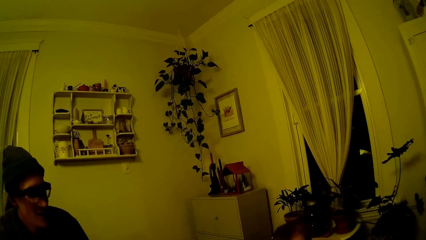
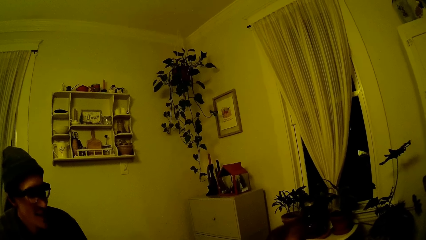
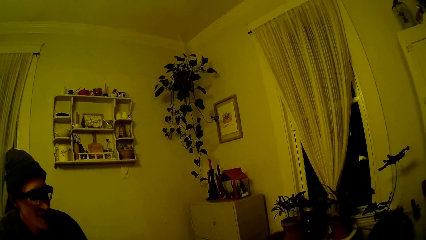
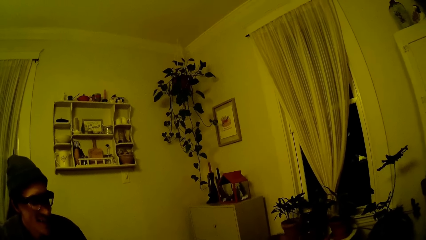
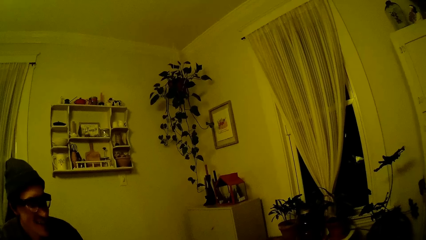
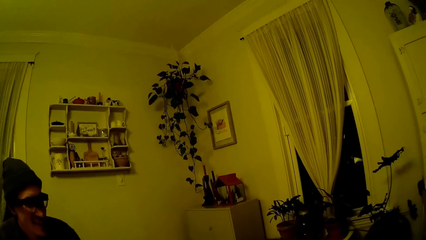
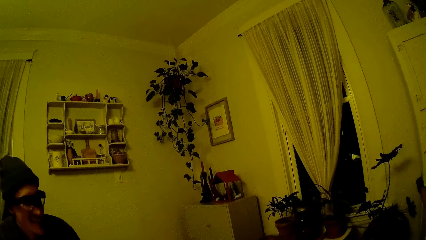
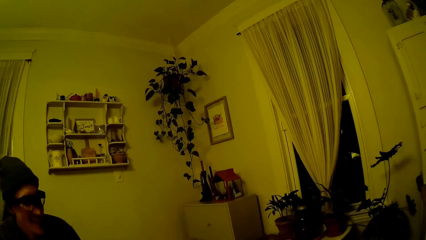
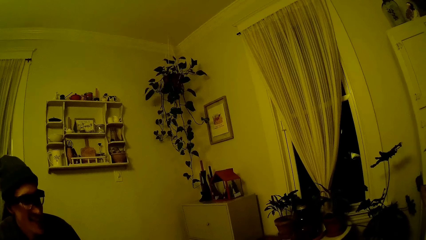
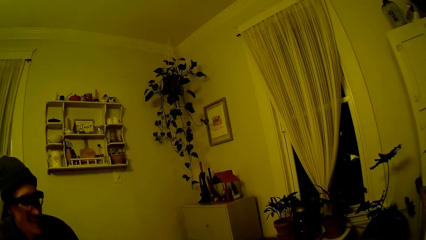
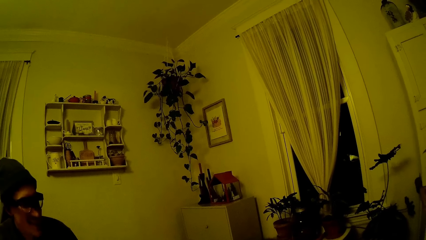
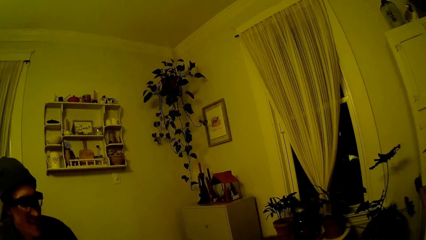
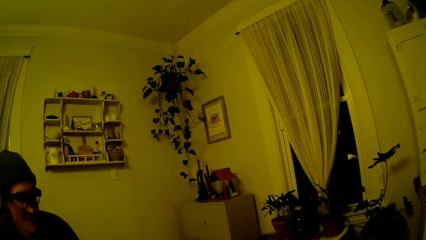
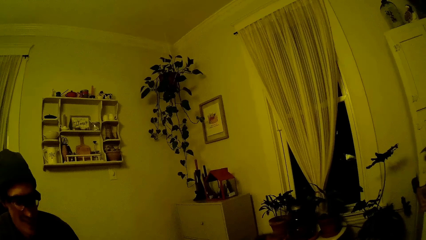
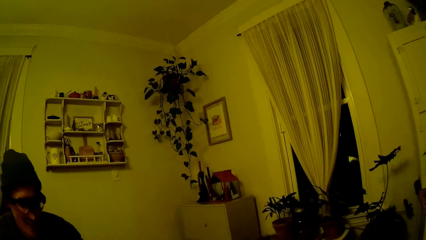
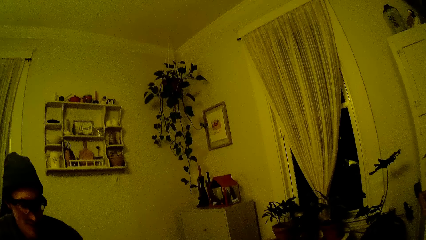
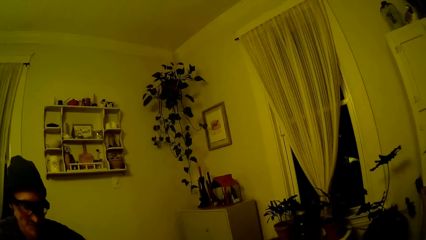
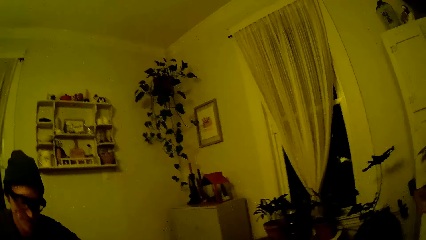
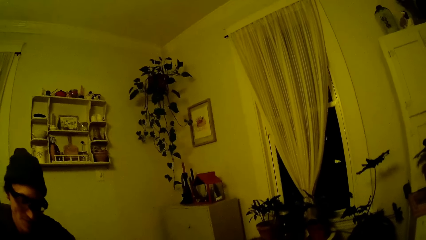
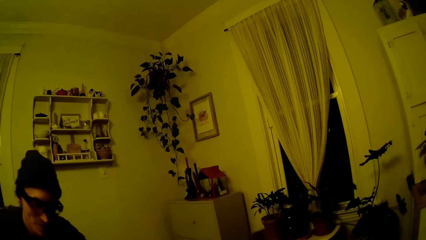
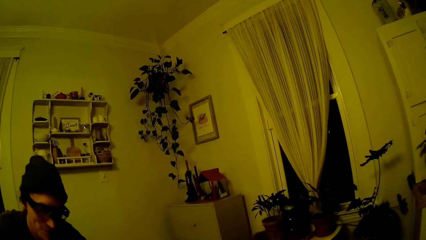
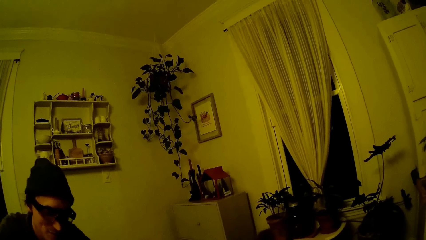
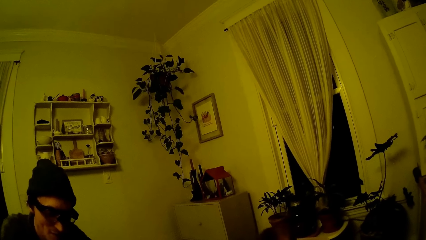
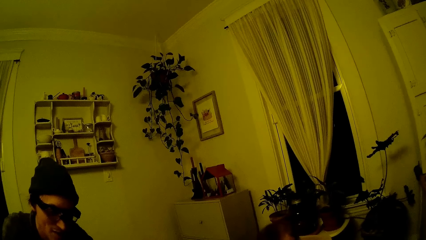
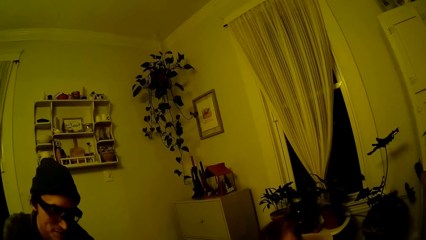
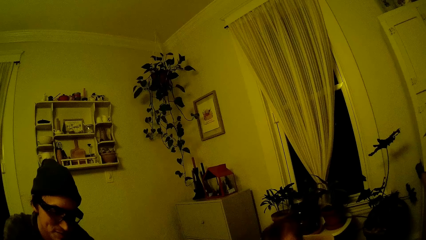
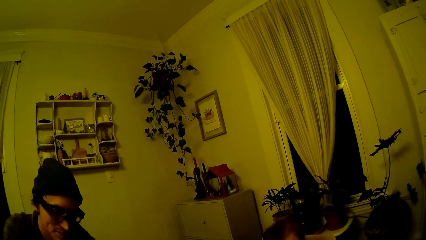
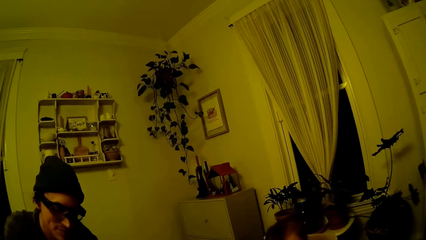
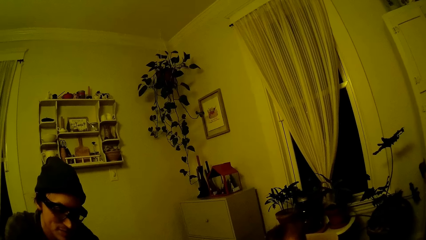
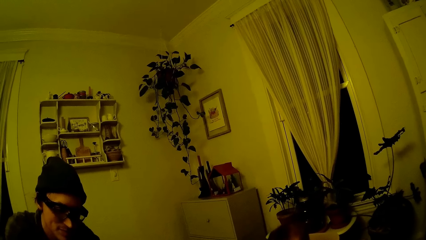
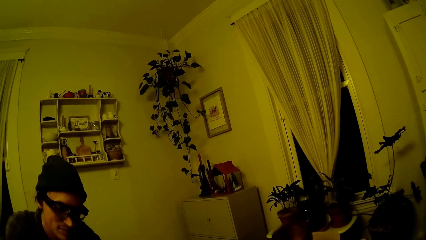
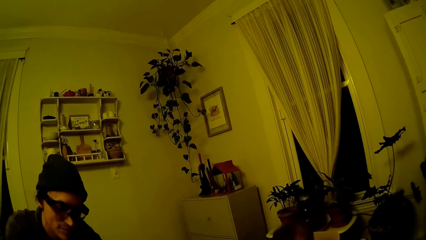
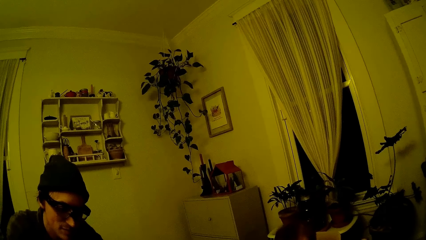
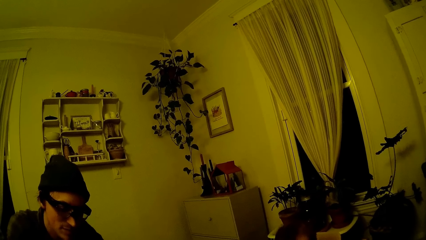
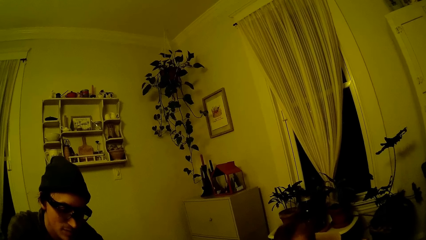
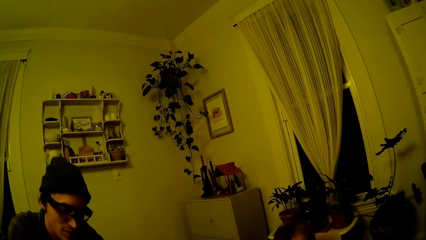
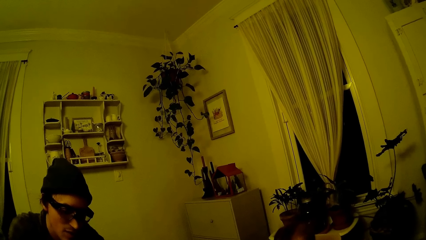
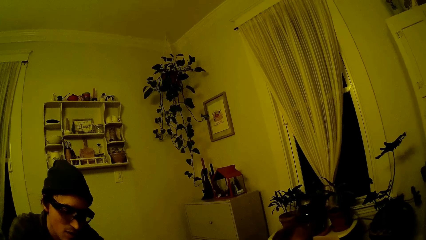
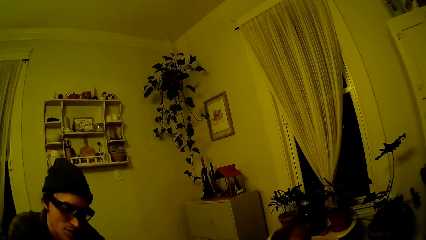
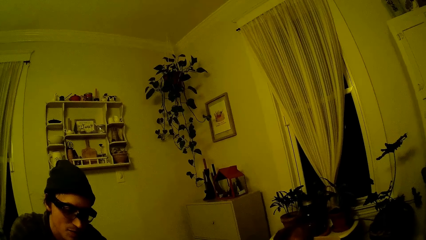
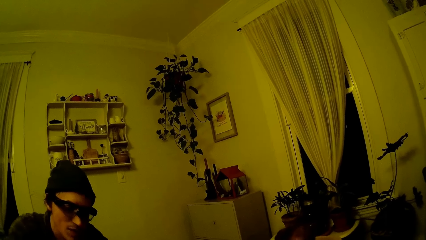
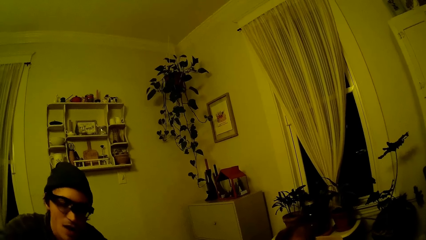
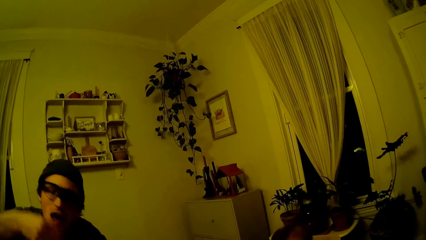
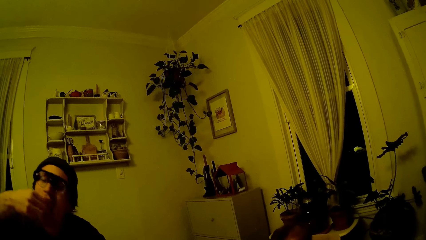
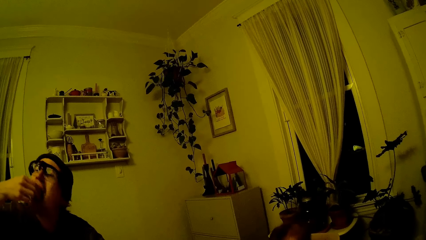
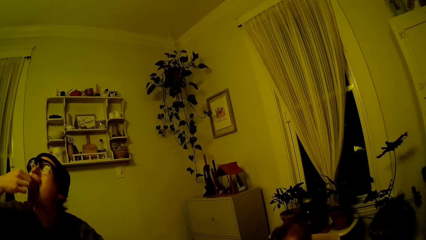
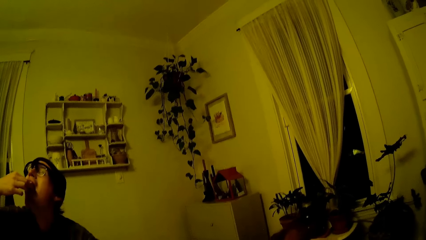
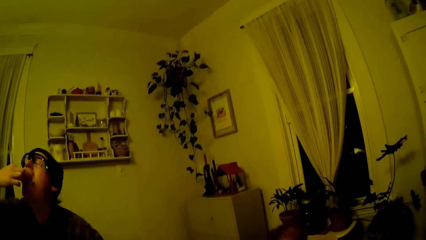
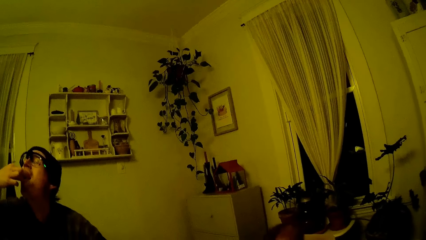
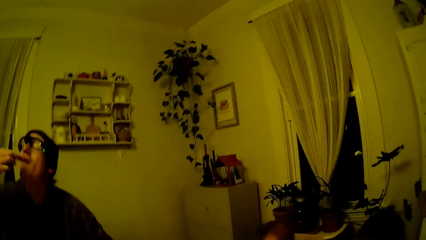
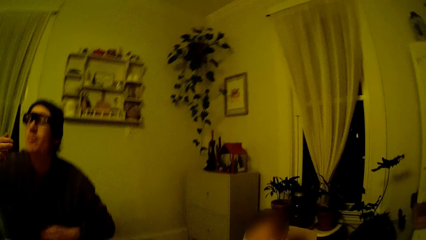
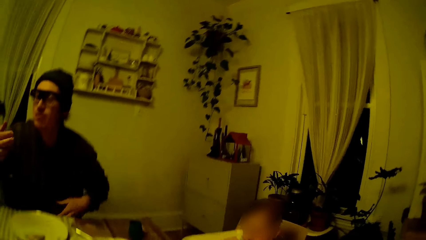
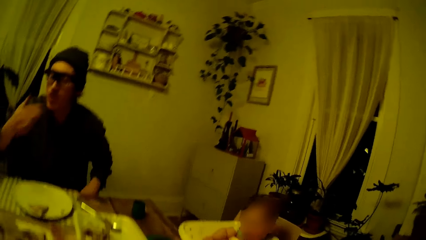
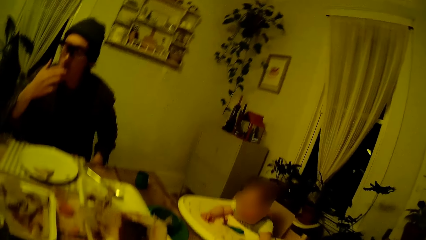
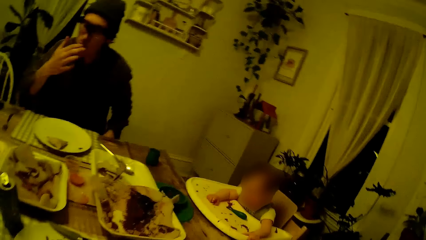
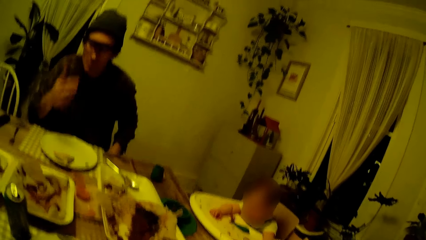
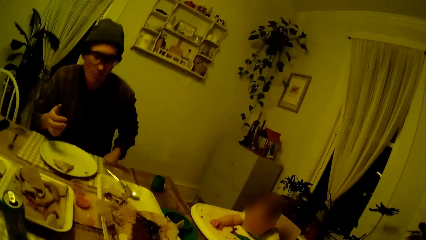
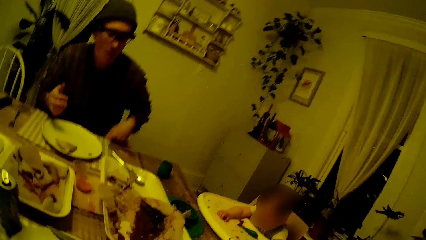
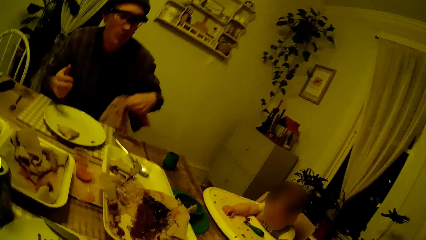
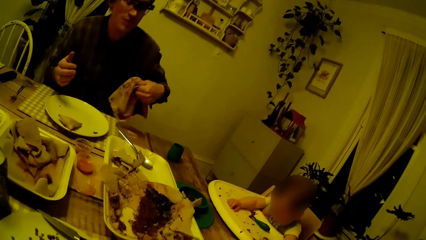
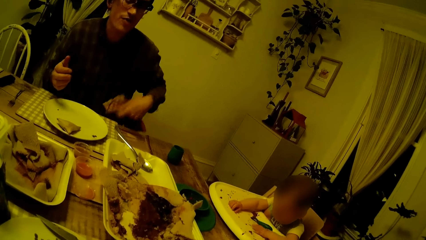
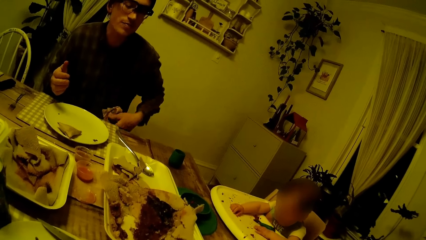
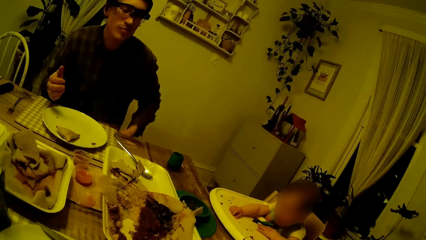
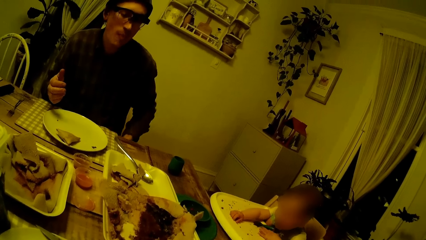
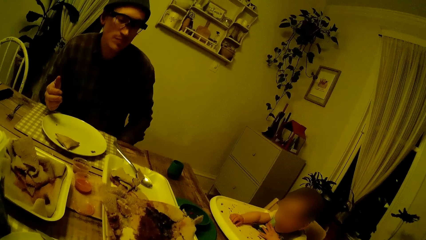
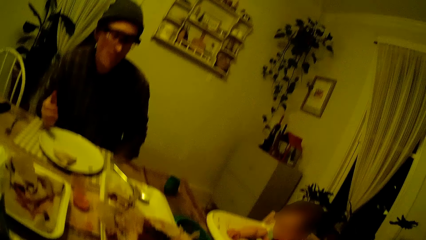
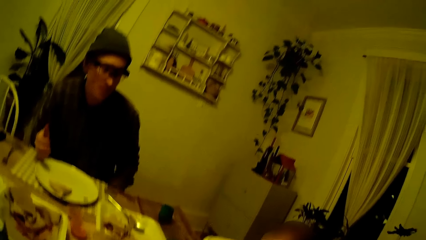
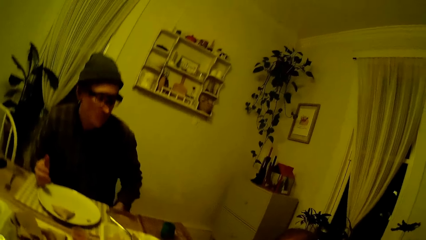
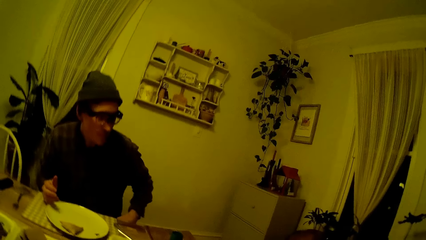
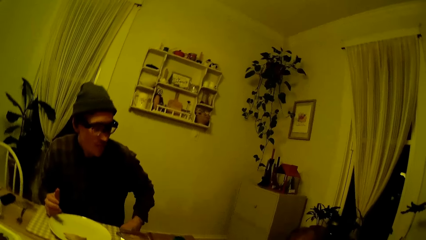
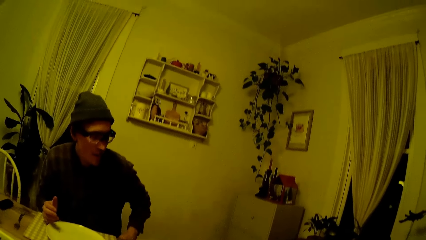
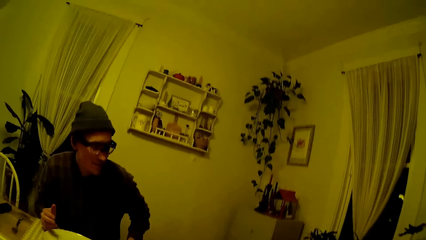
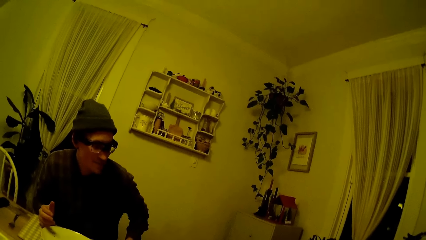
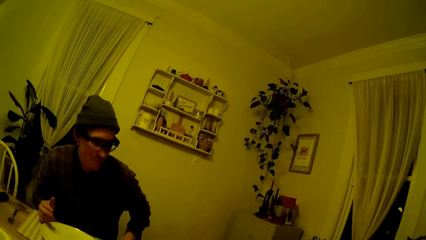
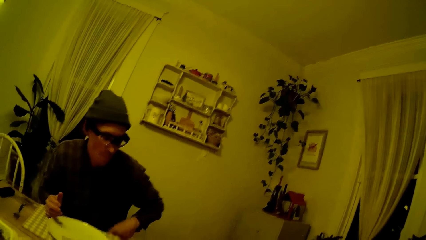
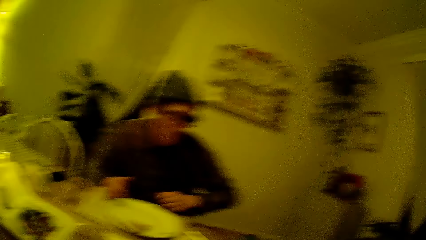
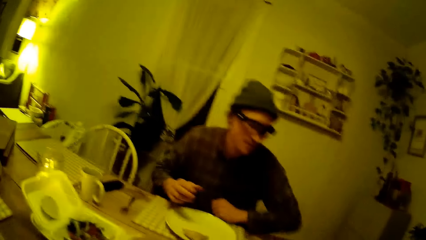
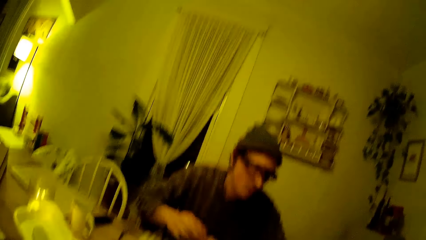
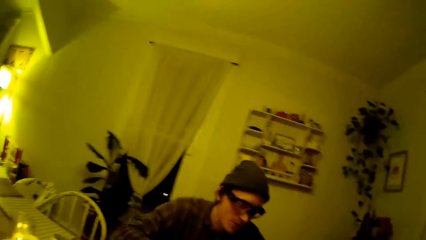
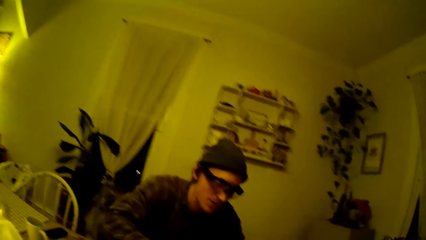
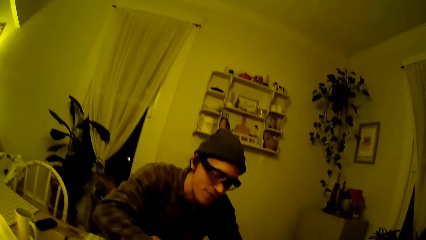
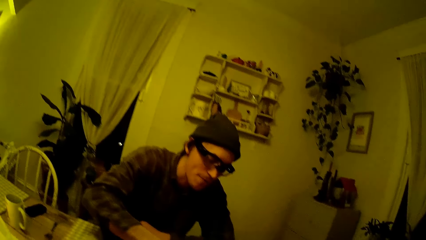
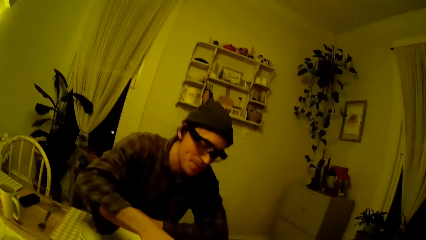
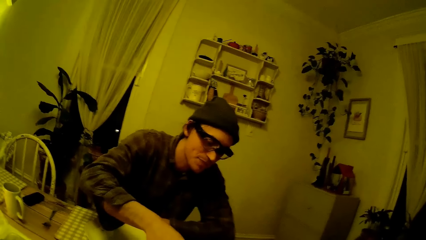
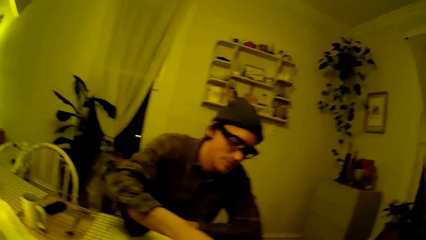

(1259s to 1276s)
The man puts the pancake in his right hand into his mouth. The man talks to the camera wearer. The camera wearer talks to the man.
